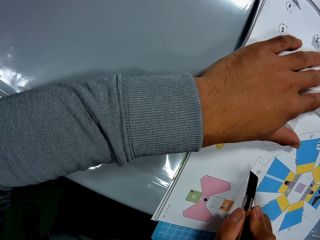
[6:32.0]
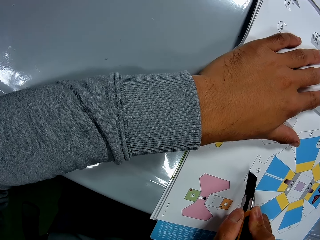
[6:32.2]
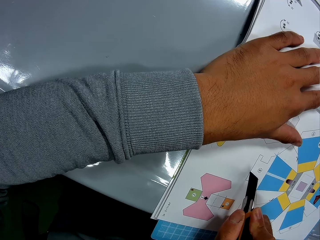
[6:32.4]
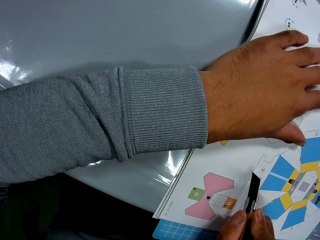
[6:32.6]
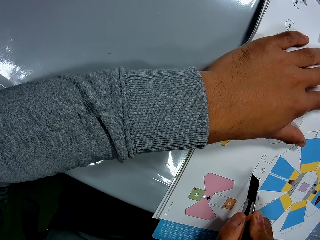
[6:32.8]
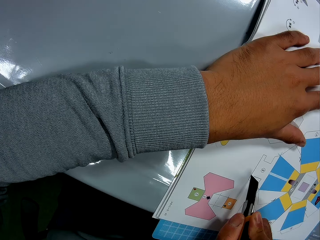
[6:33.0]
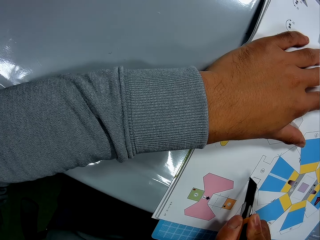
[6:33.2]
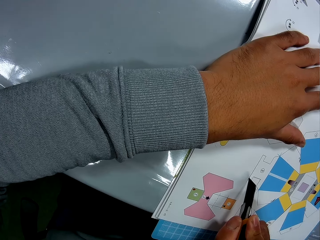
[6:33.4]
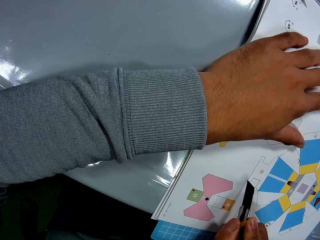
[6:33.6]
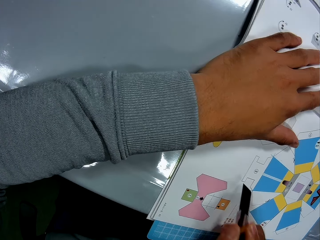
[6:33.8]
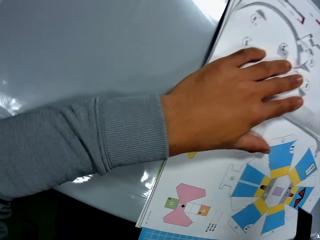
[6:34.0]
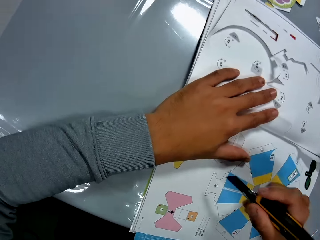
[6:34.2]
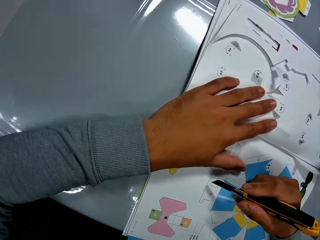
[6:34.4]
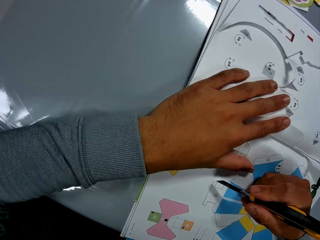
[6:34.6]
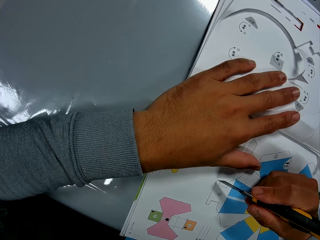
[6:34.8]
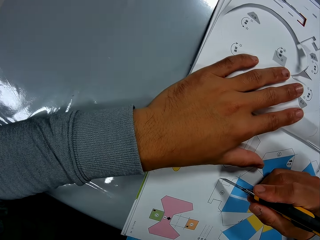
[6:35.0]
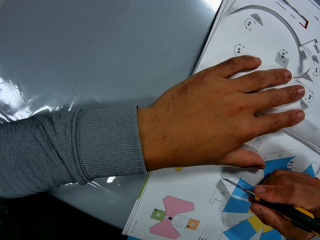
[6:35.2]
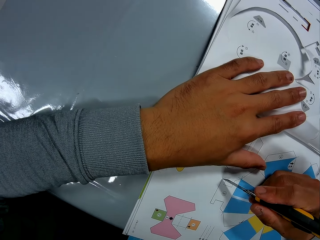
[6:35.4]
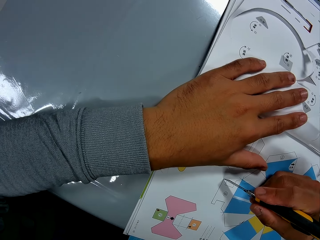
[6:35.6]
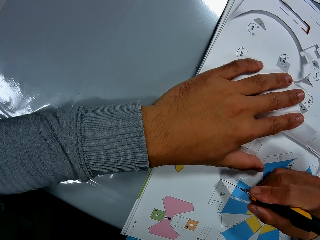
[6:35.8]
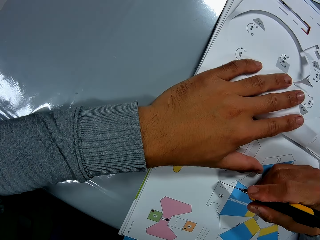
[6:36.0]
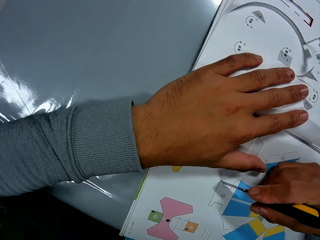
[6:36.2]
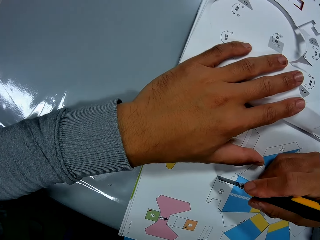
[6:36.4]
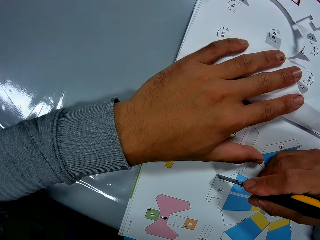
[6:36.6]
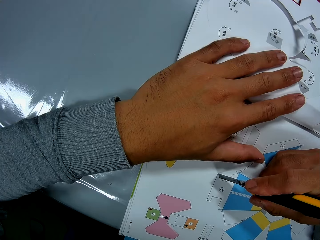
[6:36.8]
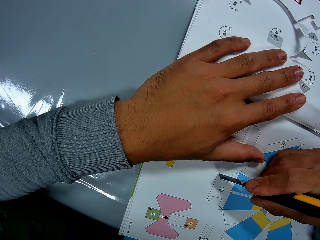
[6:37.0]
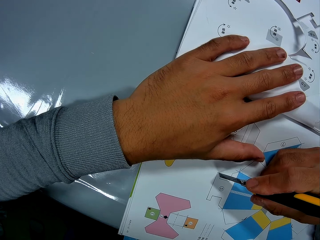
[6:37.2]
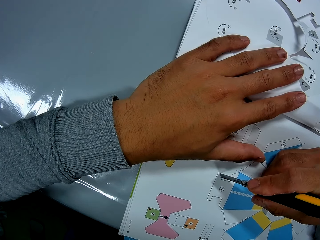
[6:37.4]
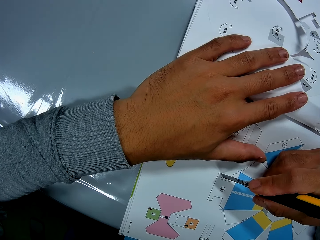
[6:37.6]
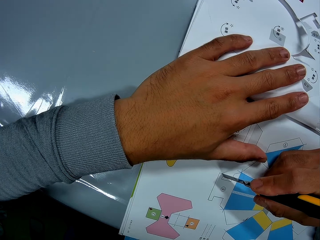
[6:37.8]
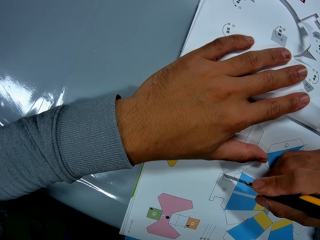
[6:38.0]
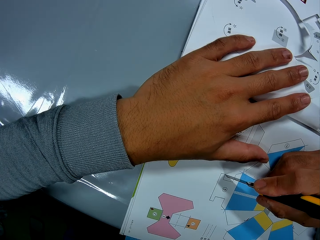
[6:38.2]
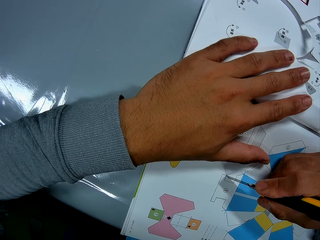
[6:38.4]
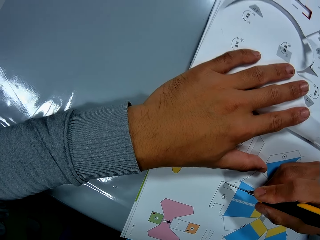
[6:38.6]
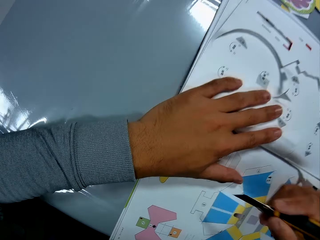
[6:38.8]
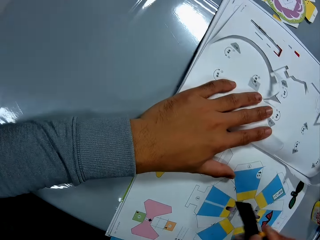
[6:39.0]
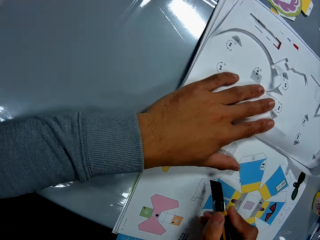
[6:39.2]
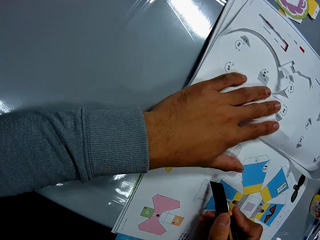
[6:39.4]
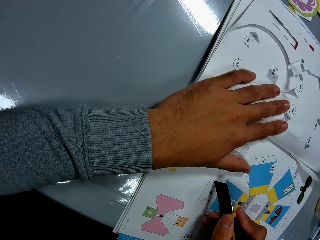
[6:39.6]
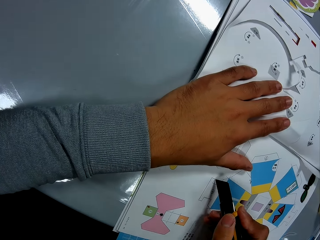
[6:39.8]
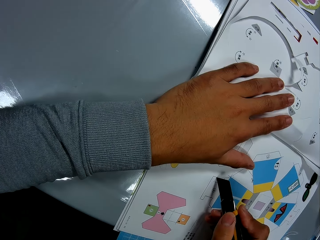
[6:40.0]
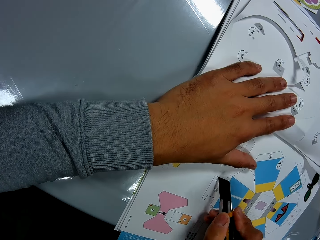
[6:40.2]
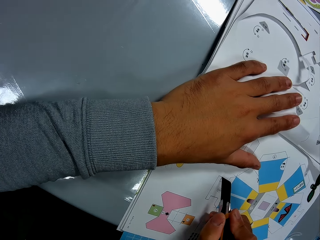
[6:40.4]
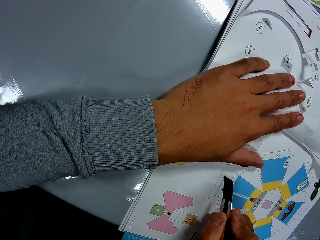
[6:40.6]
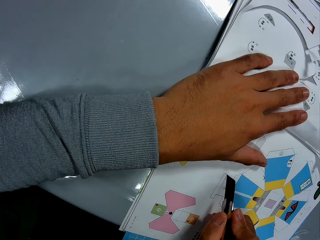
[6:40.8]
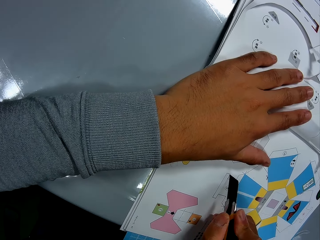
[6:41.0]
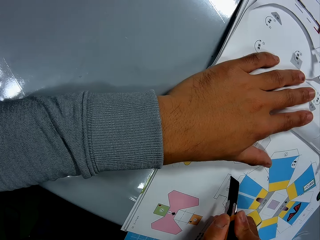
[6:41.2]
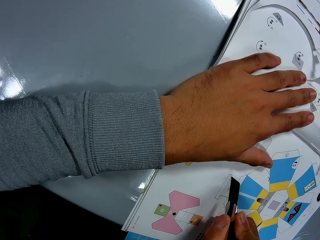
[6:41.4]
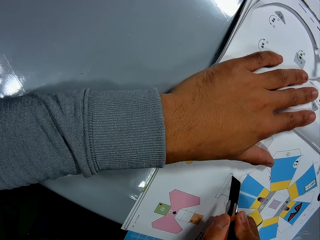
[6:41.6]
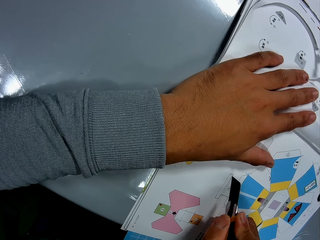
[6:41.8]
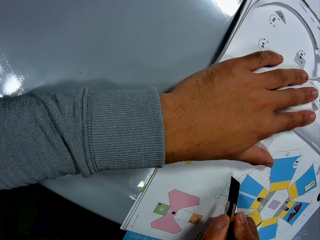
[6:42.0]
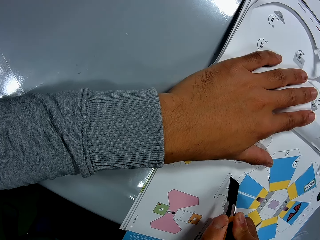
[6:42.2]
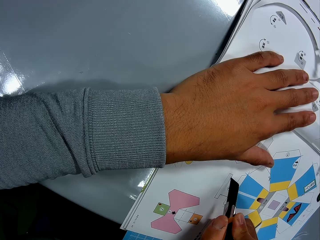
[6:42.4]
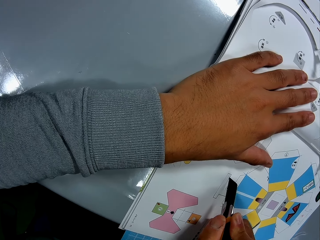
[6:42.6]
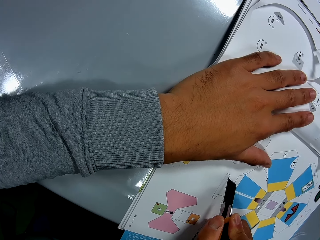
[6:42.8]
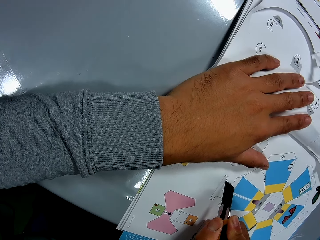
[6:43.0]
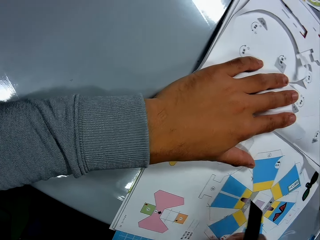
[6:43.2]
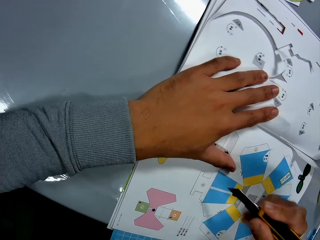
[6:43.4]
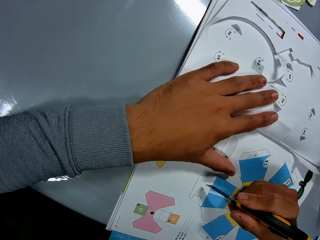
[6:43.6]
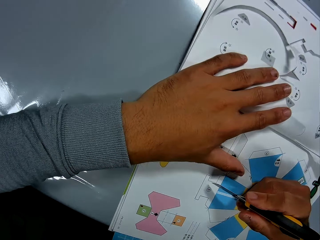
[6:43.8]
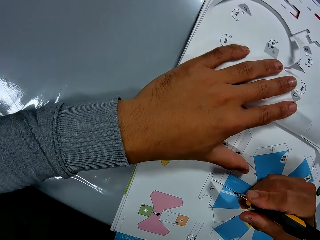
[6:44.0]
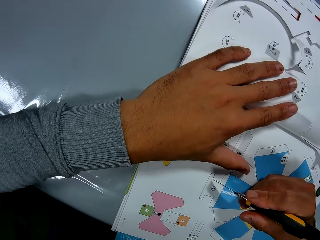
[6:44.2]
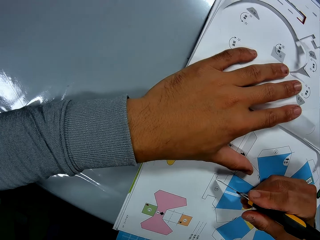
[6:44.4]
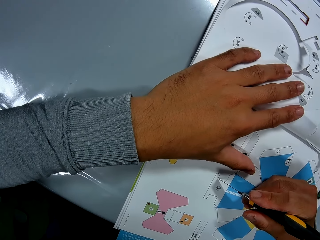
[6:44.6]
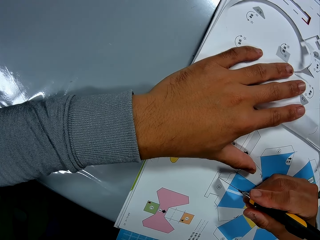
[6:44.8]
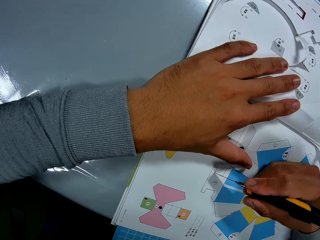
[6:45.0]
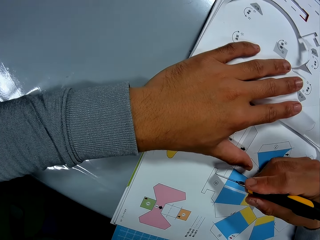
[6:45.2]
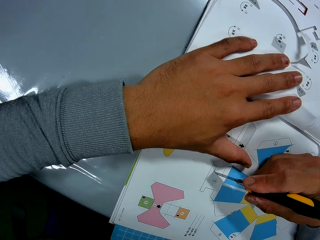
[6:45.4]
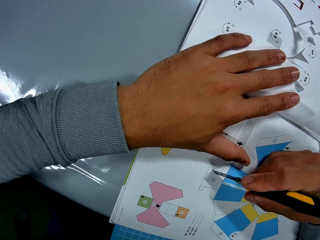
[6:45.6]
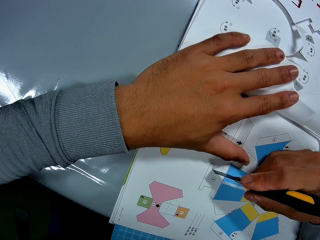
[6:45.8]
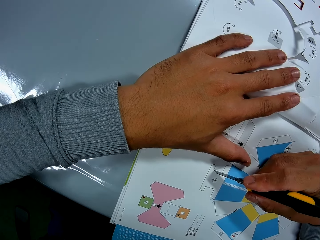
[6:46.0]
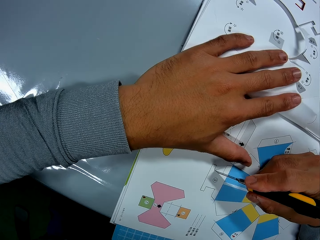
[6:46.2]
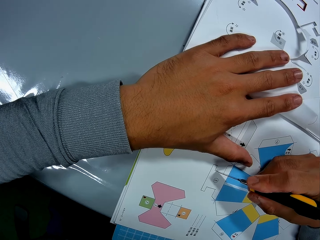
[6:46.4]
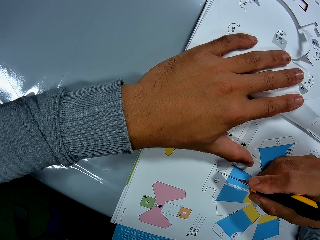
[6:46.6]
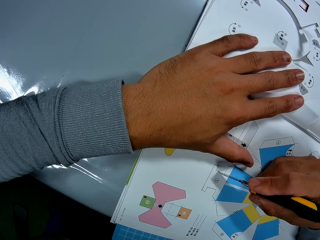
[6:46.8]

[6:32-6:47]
The camera wearer turns the stationery knife. They cut a book with the stationery knife. They move around. They cut the book with the stationery knife. They turn the stationery knife. They cut the book with the stationery knife.

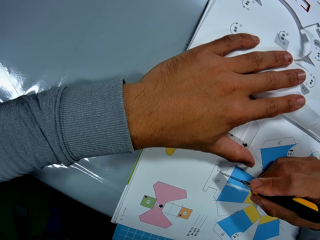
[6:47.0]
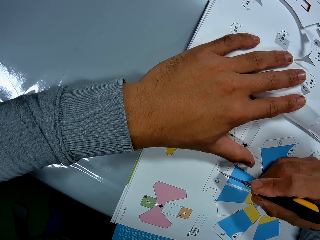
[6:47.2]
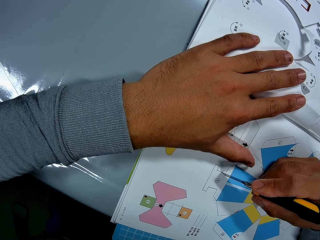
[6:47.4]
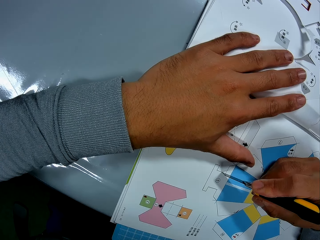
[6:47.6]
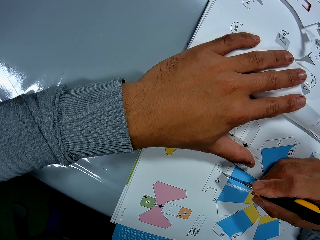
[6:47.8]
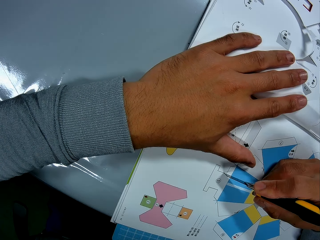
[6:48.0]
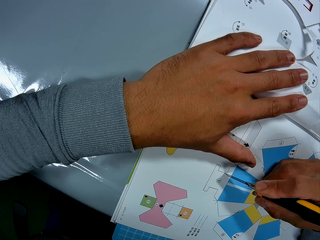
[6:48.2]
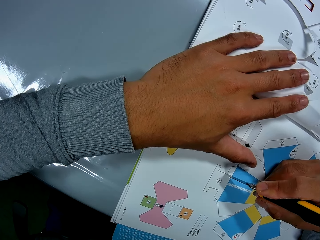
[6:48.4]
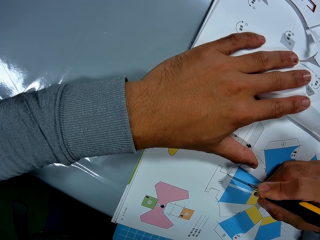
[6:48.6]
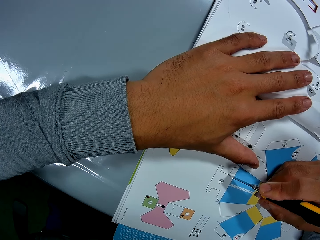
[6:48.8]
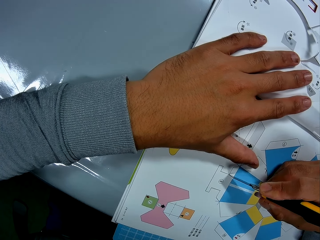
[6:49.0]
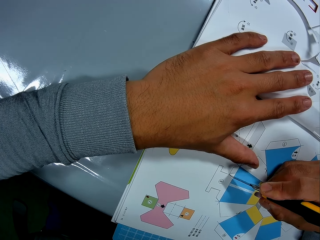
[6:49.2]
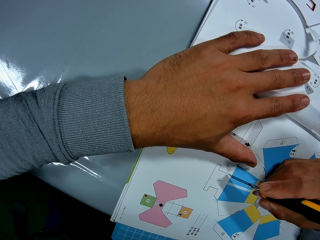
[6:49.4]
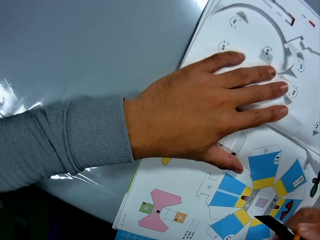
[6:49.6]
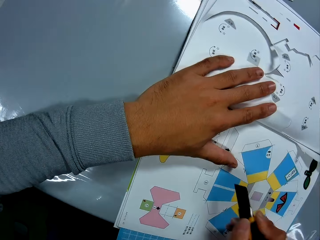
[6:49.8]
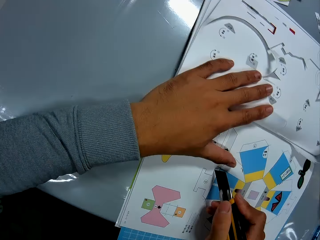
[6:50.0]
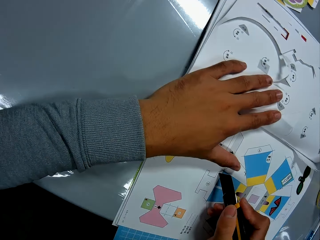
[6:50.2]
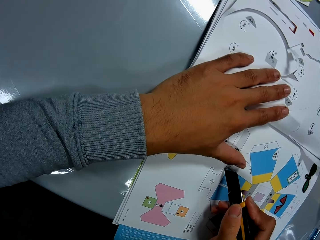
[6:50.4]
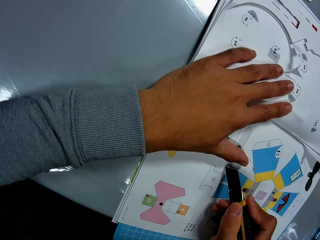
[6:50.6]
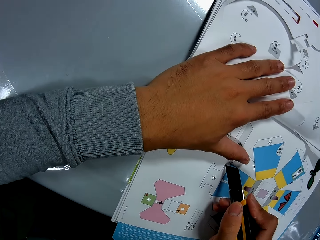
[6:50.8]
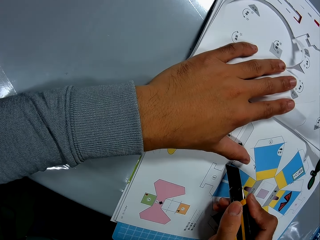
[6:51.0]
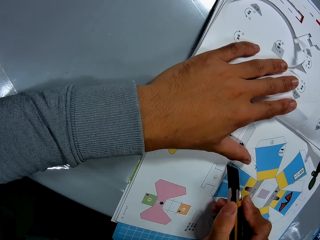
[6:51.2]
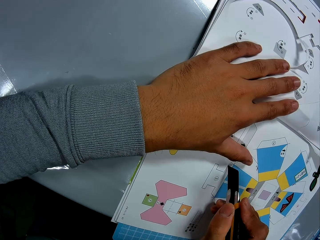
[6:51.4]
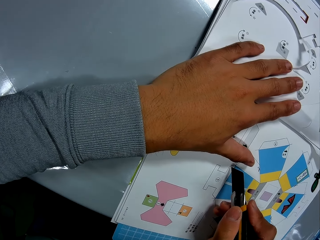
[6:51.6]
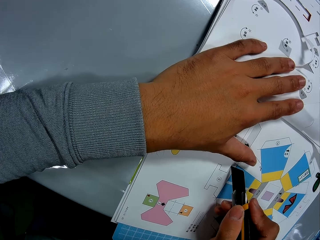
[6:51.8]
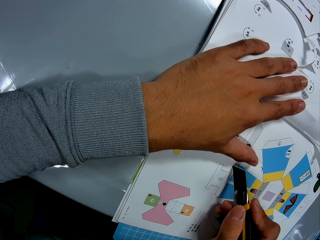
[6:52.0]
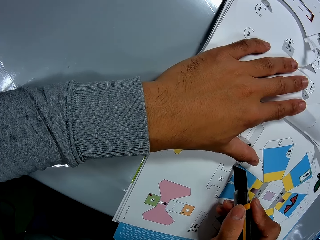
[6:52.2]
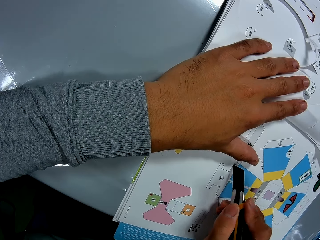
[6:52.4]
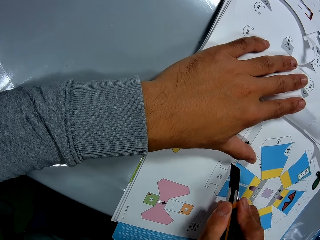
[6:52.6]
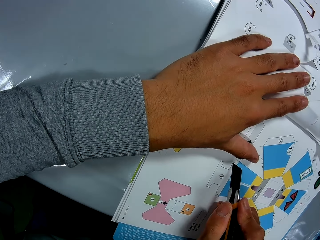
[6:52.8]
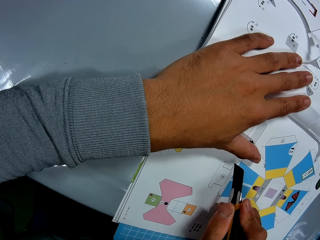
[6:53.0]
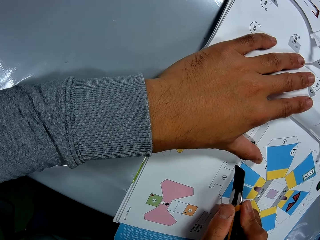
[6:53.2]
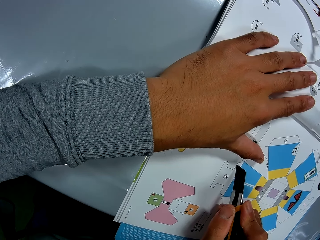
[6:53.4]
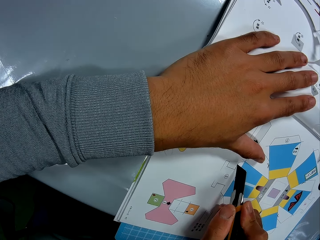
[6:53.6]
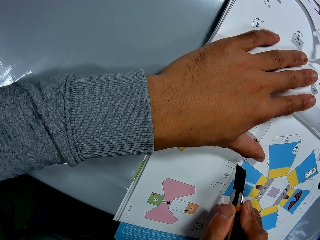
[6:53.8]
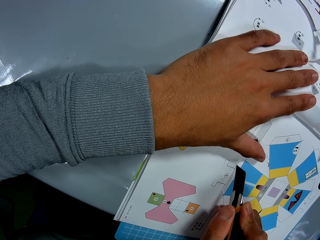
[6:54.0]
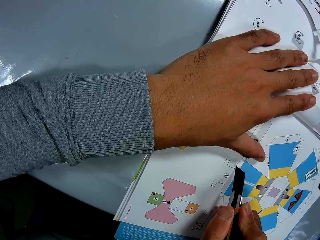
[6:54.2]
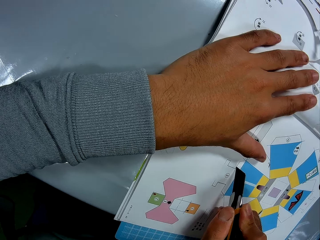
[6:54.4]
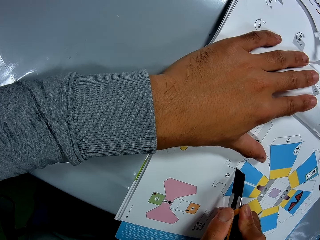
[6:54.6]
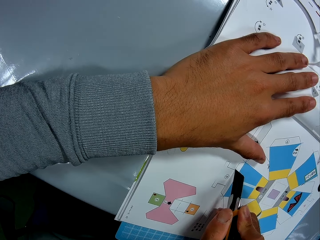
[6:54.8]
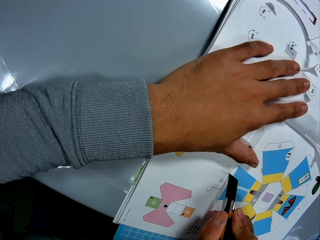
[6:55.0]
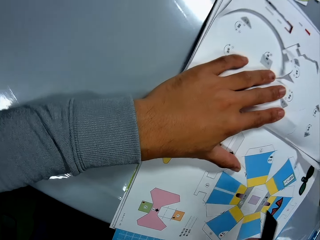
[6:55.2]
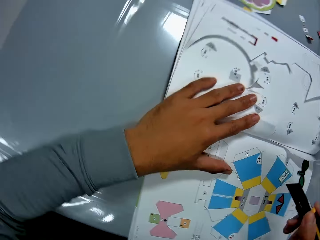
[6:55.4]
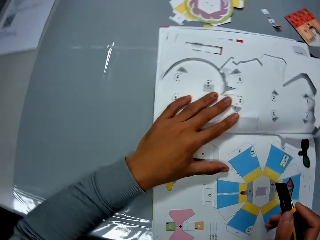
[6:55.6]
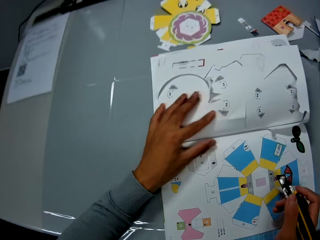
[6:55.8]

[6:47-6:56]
The camera wearer turns the stationery knife. They cut a book with the stationery knife. They move around.
